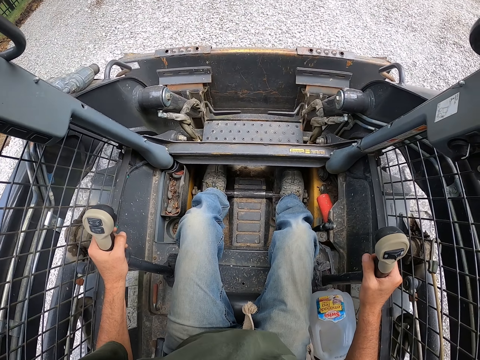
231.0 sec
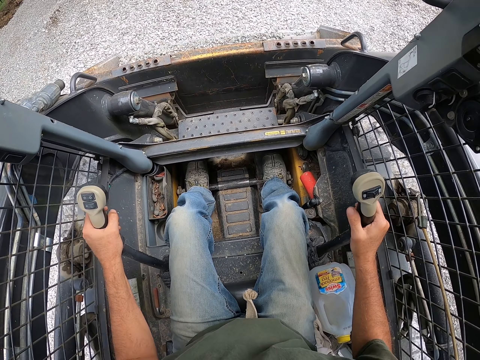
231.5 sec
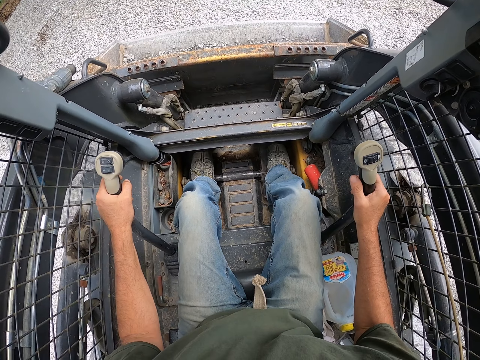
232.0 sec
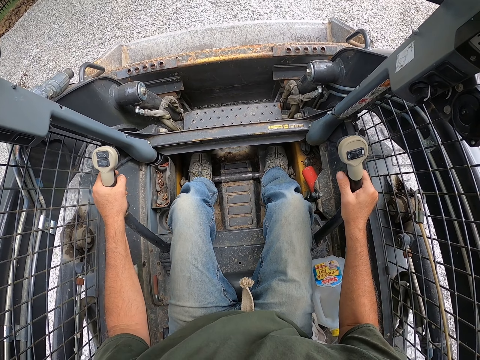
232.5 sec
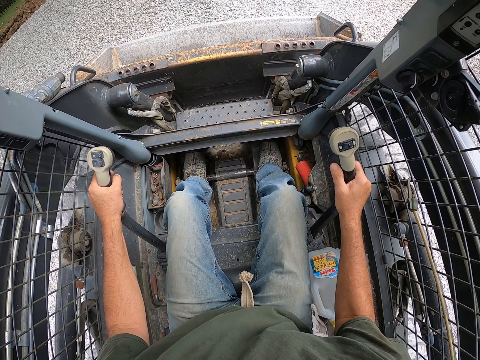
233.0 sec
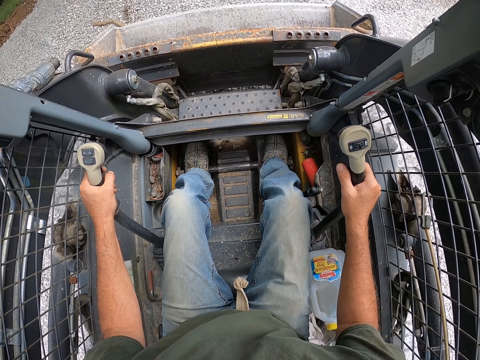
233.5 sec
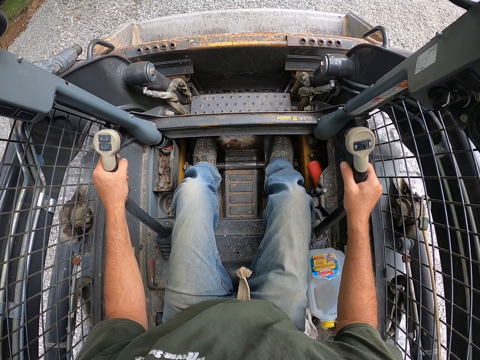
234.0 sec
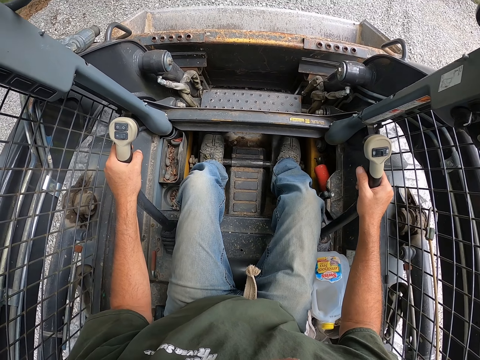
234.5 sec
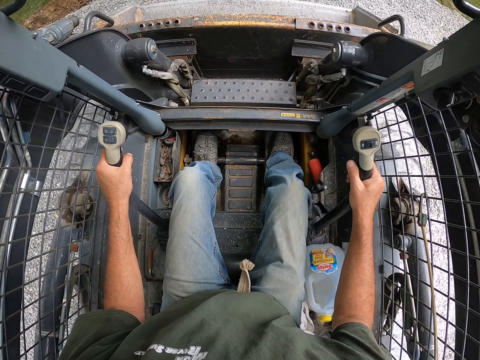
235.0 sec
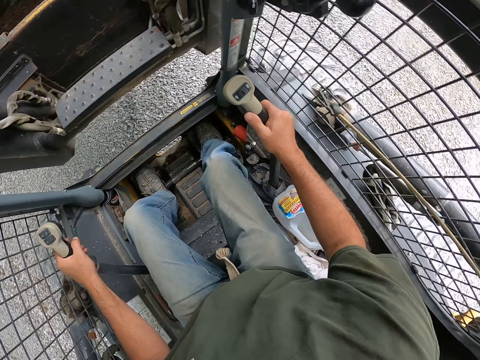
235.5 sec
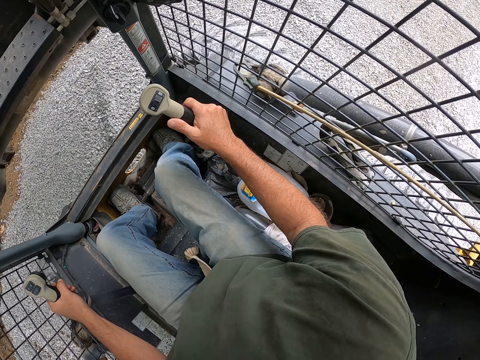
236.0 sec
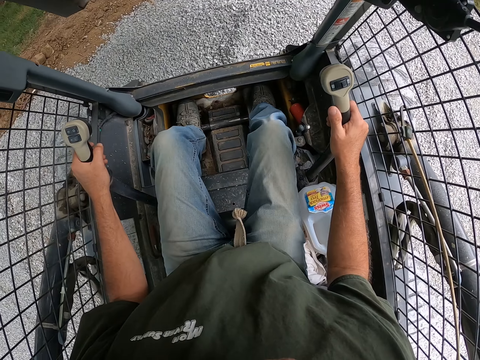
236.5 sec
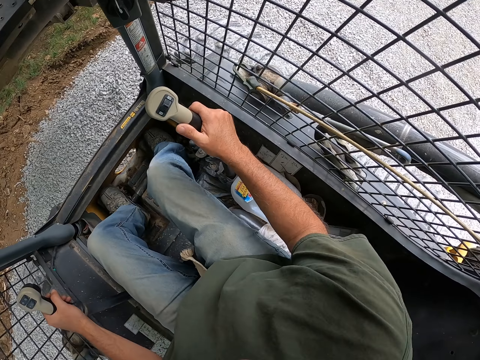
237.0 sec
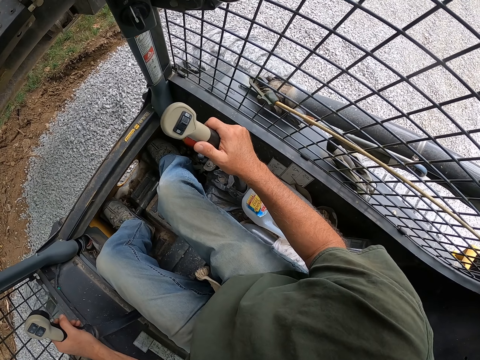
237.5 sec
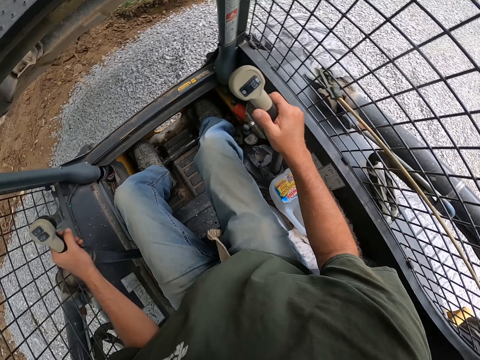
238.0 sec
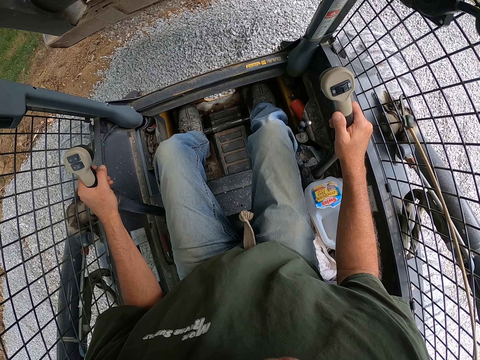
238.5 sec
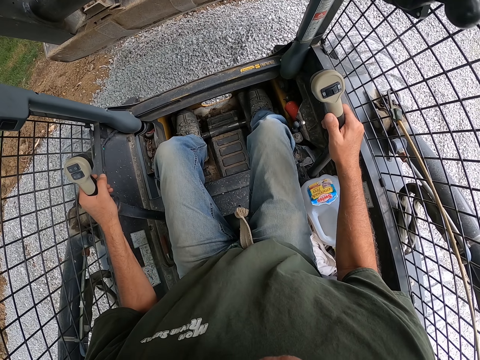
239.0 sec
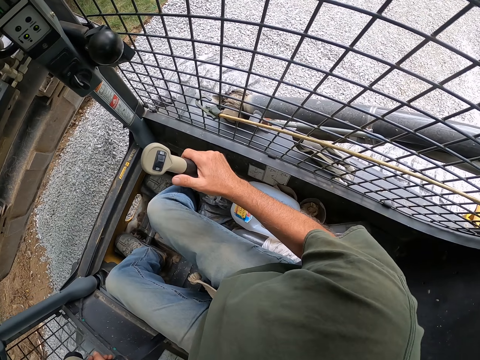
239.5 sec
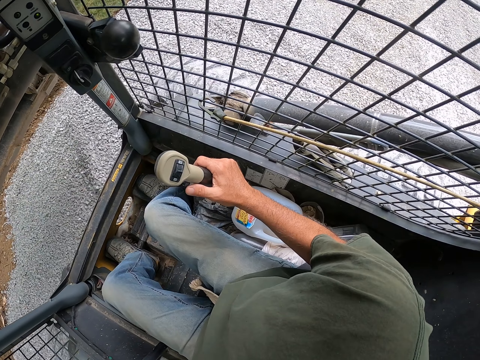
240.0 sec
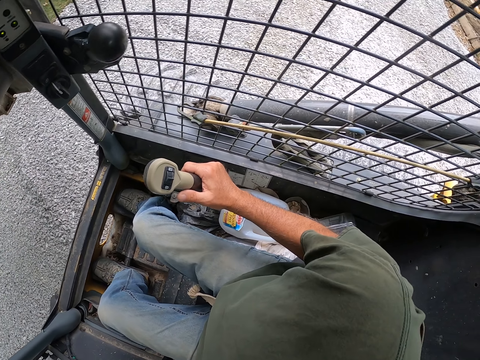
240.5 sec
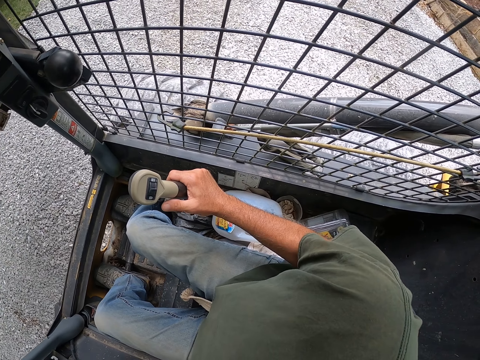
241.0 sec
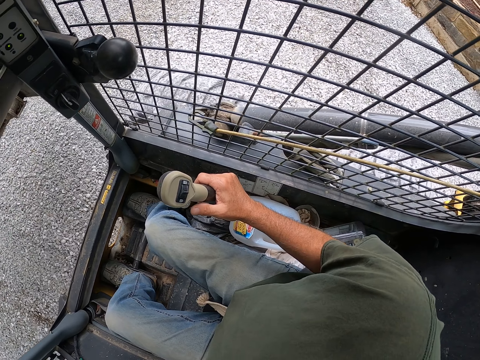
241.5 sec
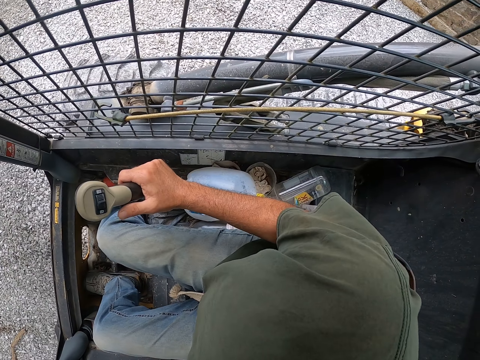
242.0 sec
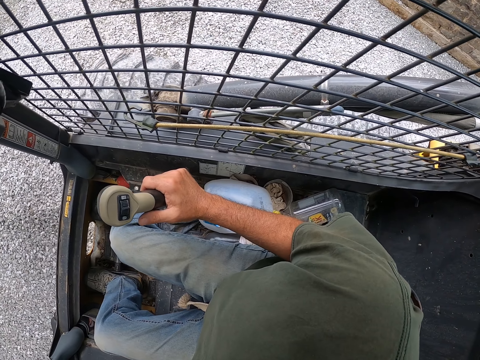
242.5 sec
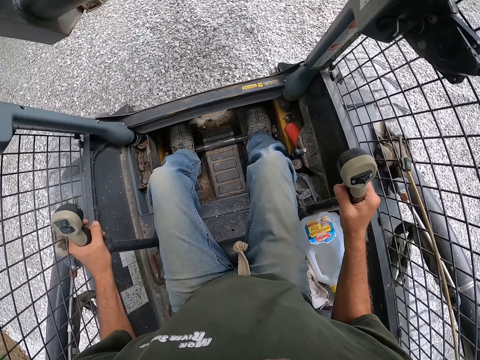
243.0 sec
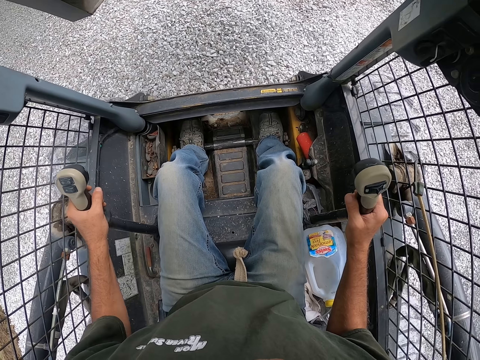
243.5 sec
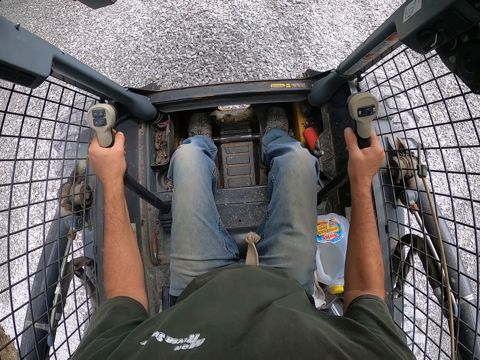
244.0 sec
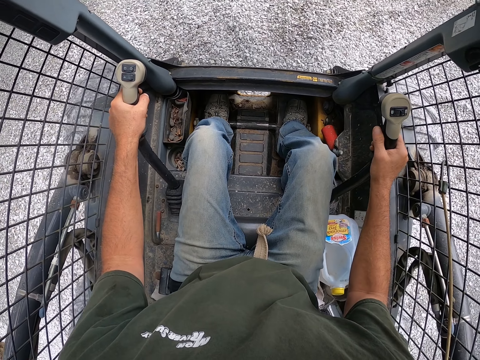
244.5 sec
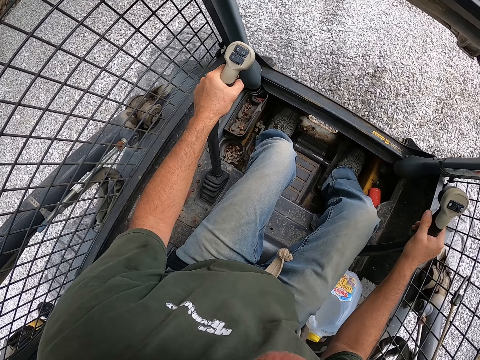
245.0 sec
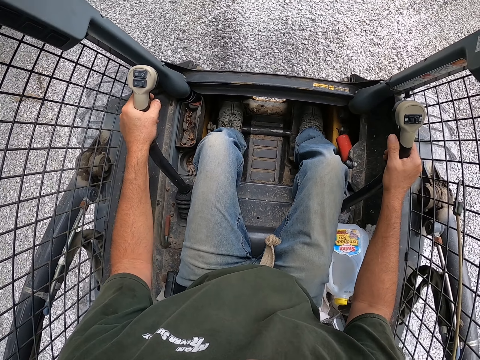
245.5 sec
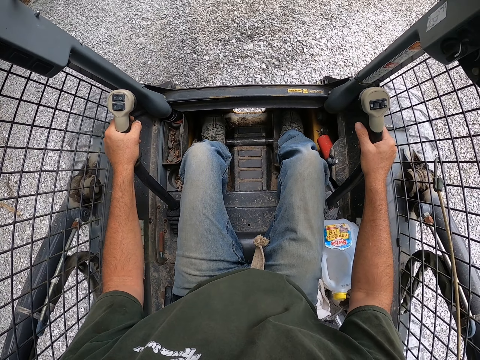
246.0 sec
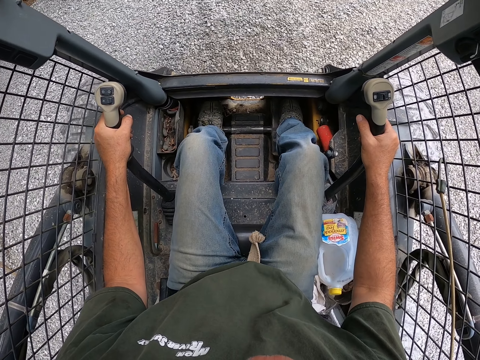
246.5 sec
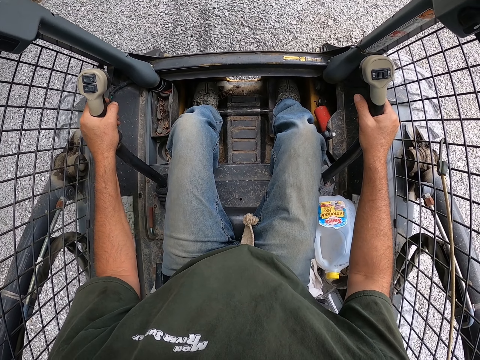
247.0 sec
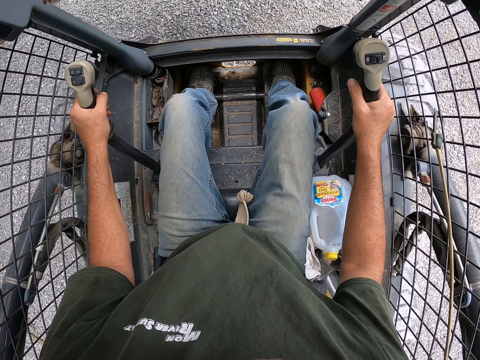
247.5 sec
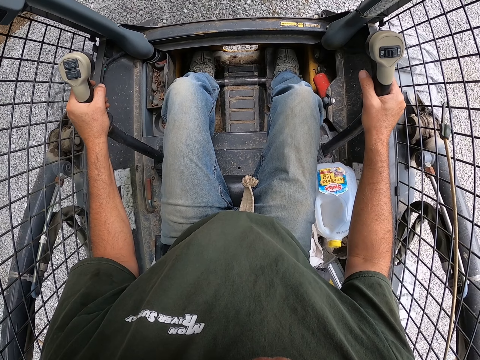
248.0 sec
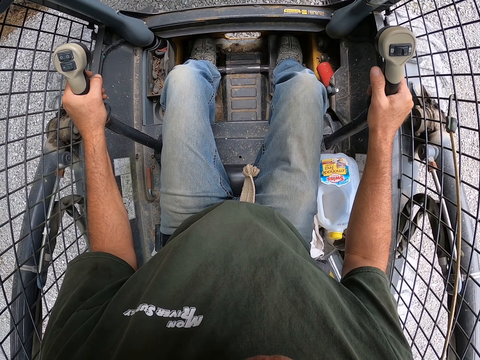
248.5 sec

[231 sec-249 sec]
The camera wearer lifts the bucket. They scoop more gravel from the ground. They drive forward. They lift up the bucket. They look right. They pour out the gravel from the vehicle. They look right. They ride the ploughing vehicle backwards. They look forward. They ride the ploughing vehicle forwards.

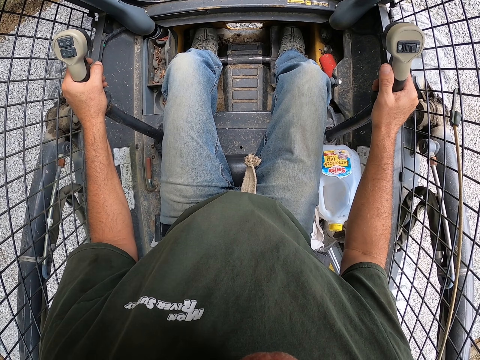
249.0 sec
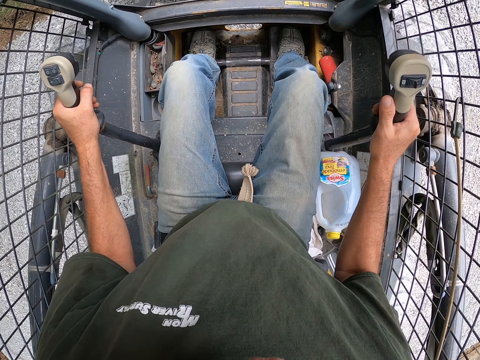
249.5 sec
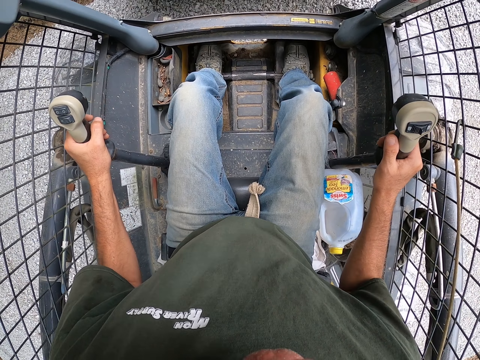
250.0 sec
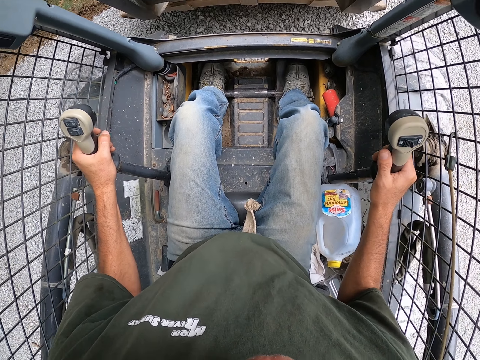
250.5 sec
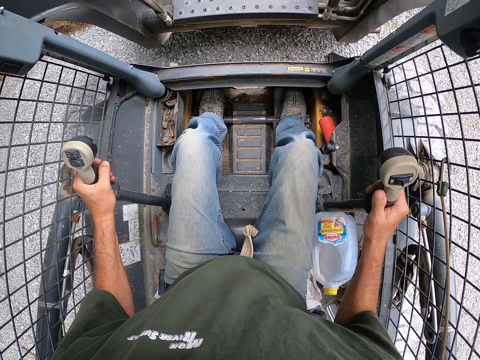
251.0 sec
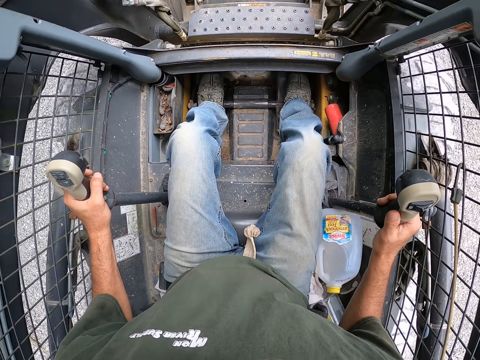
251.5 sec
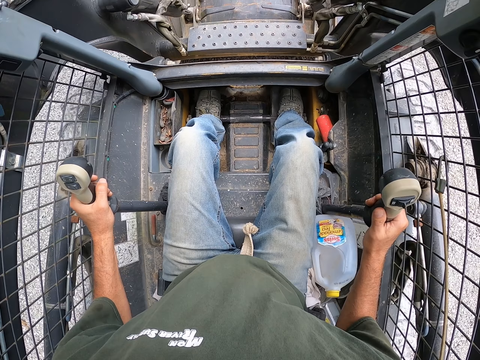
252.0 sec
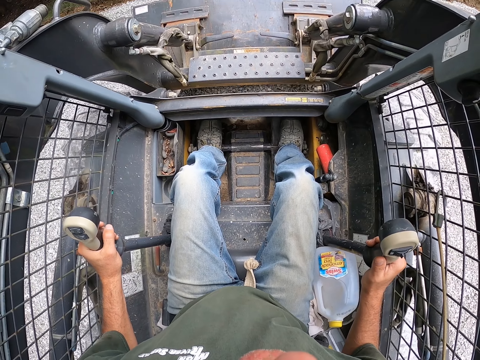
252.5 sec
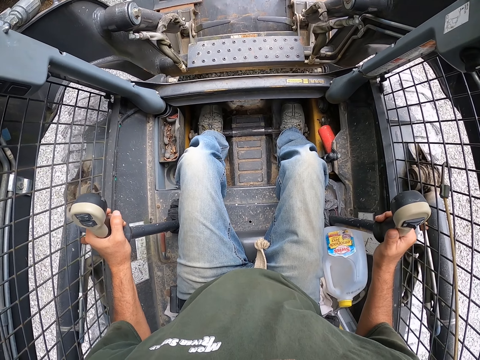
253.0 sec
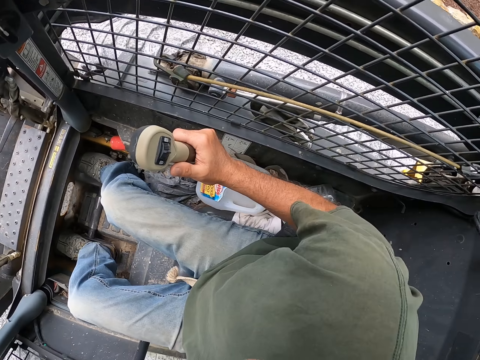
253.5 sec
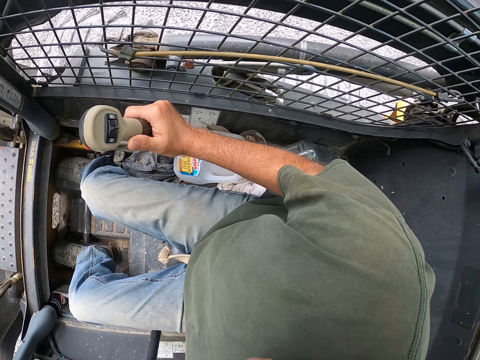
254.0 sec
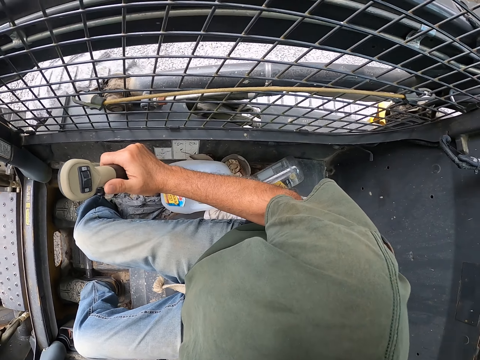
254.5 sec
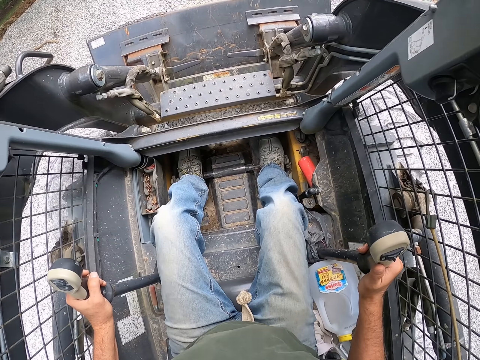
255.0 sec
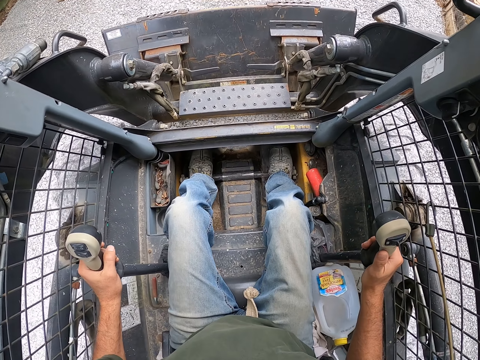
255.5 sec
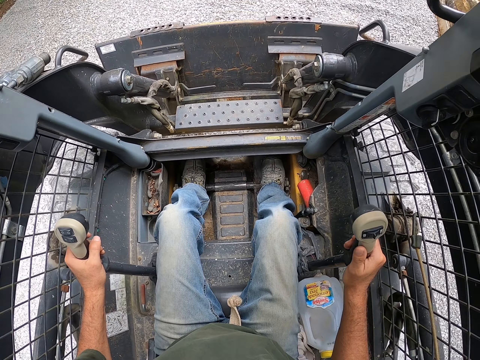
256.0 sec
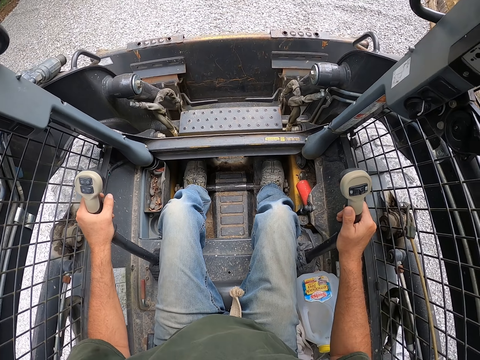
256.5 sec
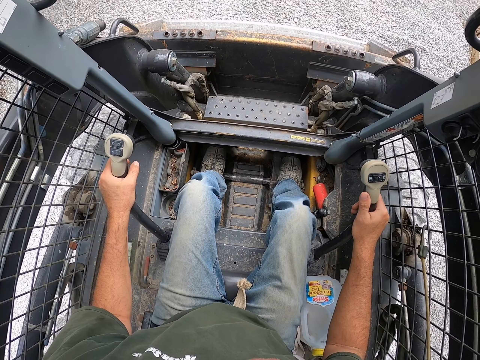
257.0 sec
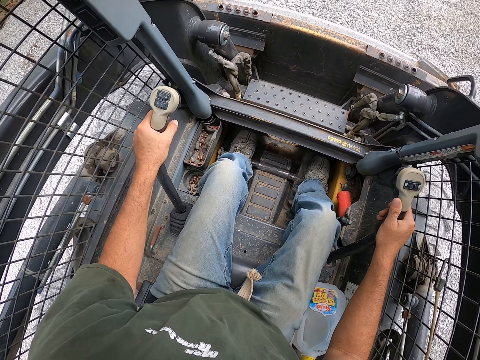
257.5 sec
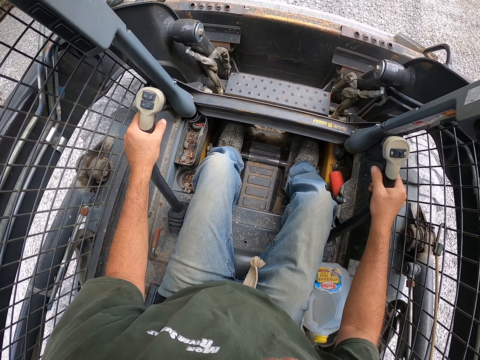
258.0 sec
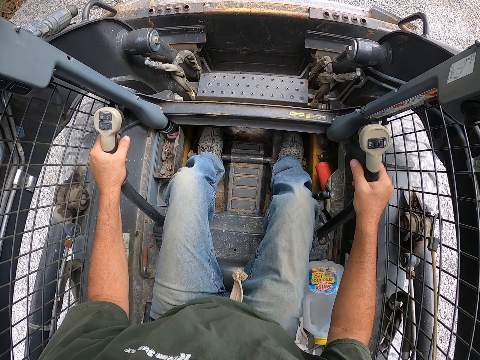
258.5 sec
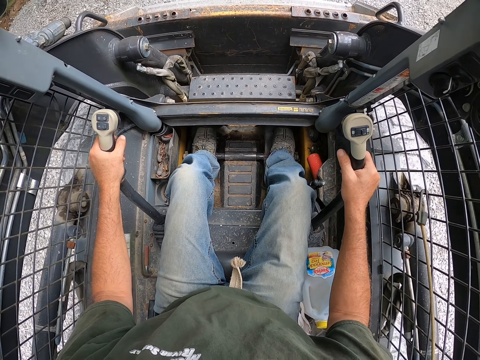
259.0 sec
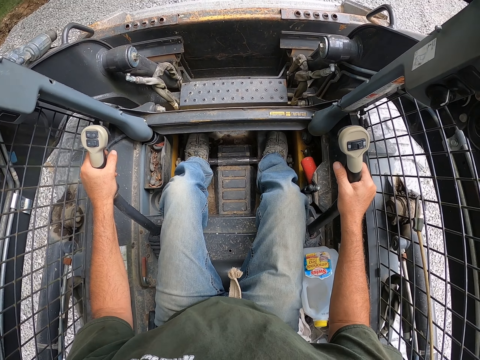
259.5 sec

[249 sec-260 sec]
The camera wearer pulls stones with the bucket. They ride the ploughing vehicle backwards. They look right. They ride the ploughing vehicle forwards.
